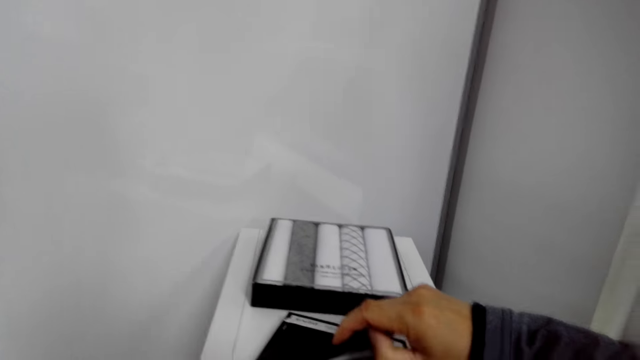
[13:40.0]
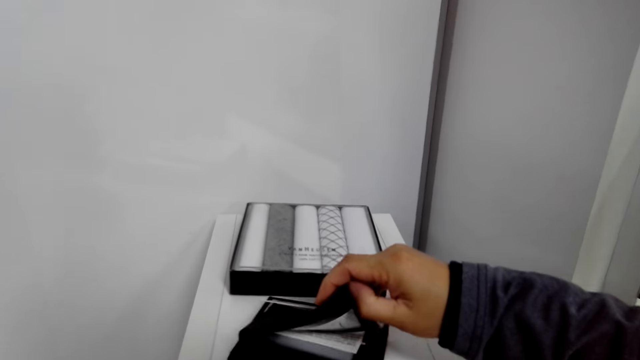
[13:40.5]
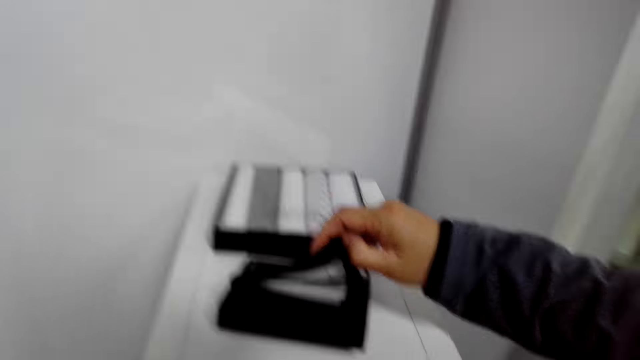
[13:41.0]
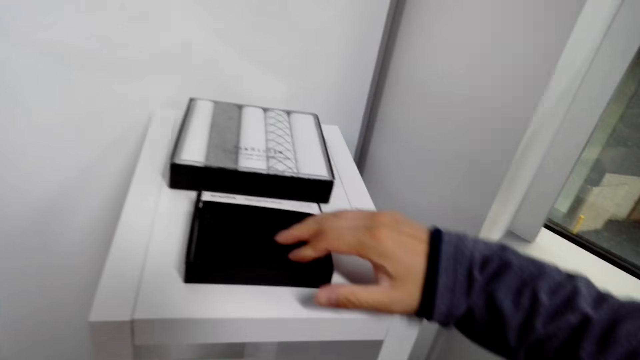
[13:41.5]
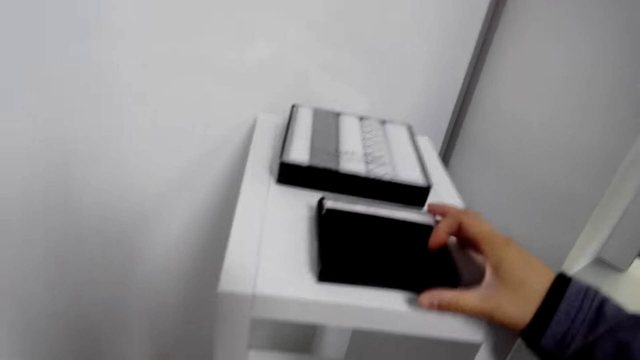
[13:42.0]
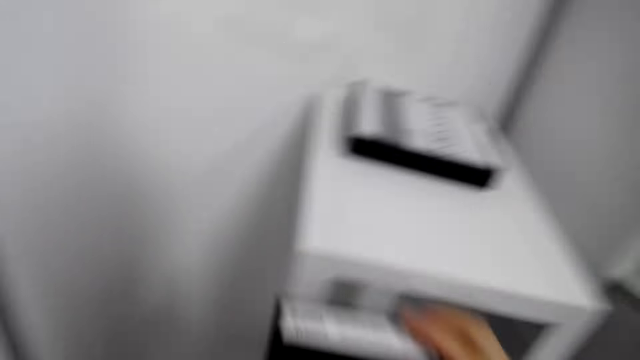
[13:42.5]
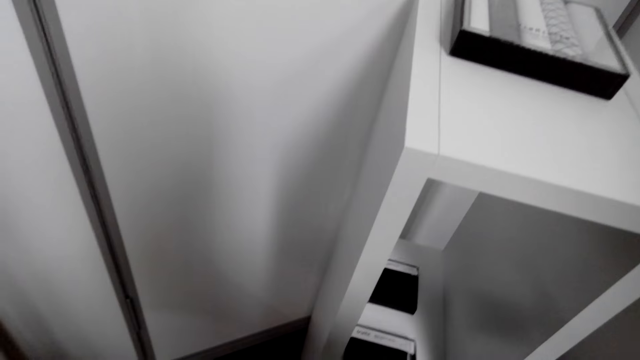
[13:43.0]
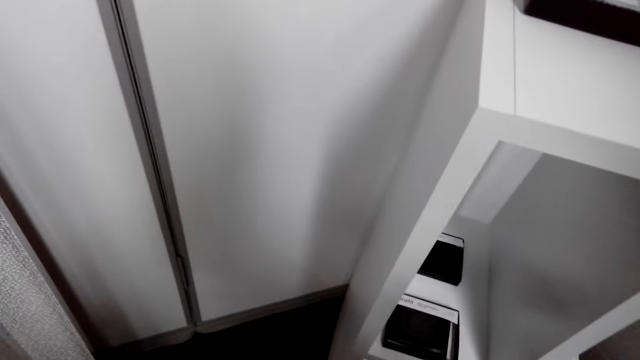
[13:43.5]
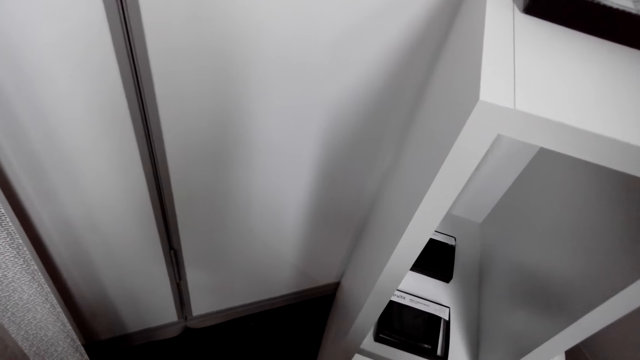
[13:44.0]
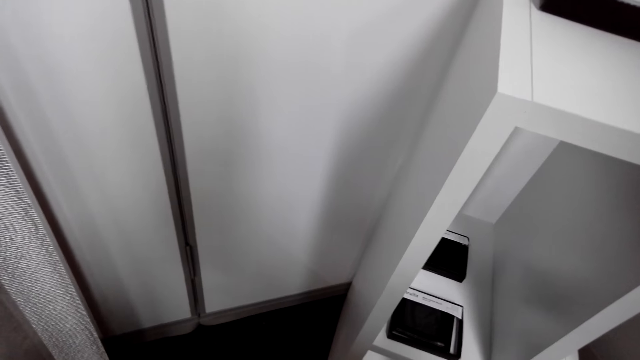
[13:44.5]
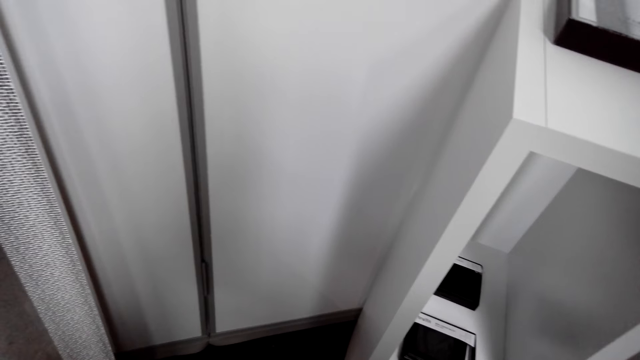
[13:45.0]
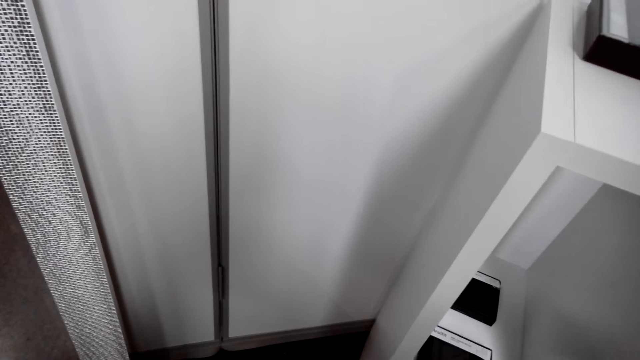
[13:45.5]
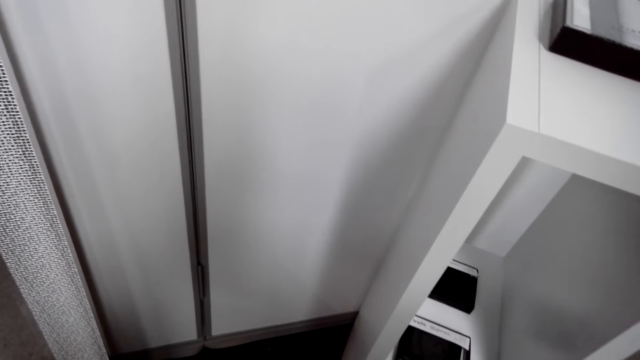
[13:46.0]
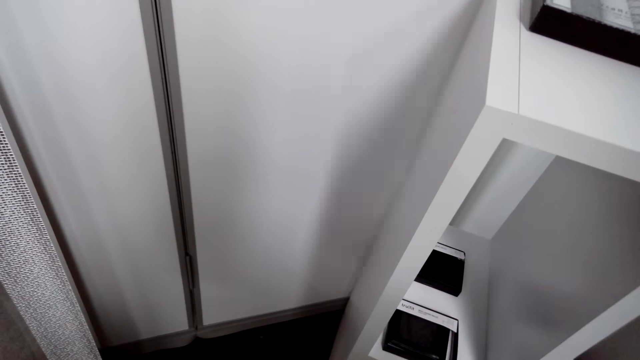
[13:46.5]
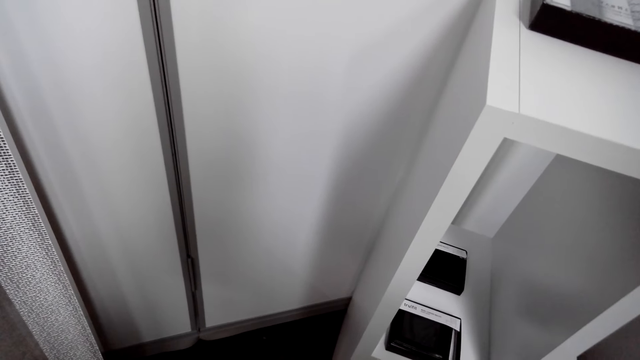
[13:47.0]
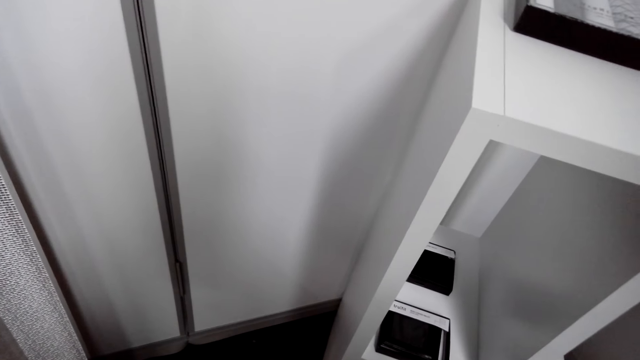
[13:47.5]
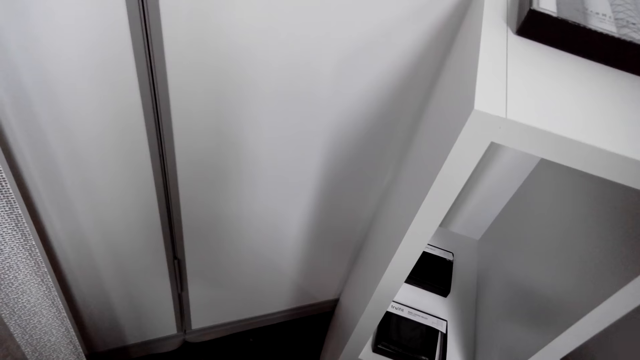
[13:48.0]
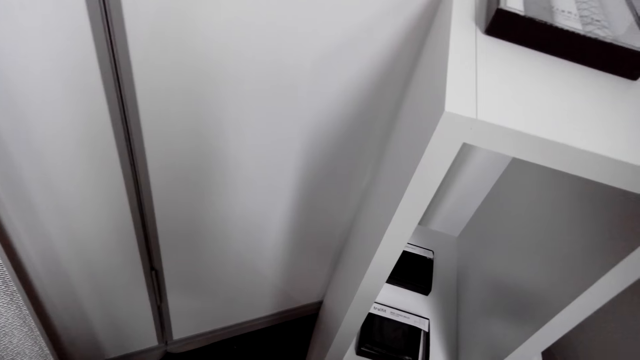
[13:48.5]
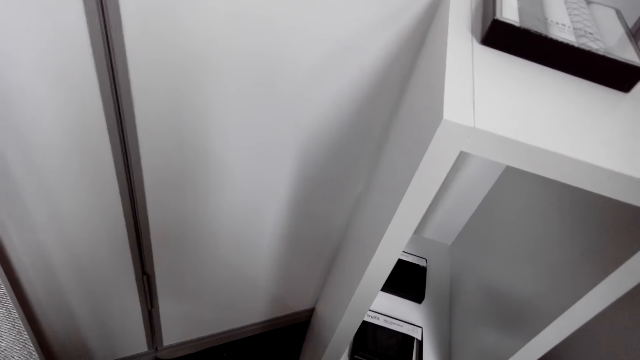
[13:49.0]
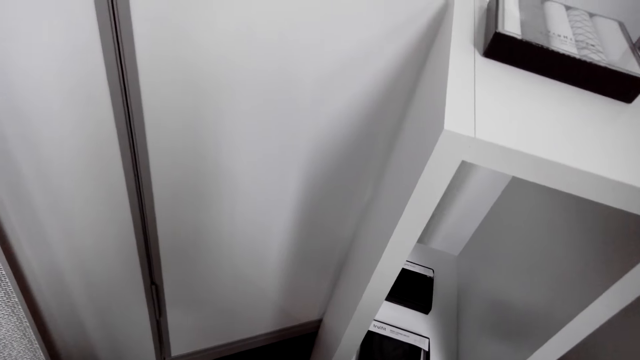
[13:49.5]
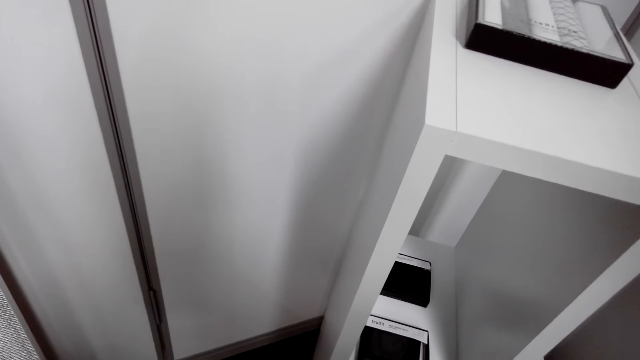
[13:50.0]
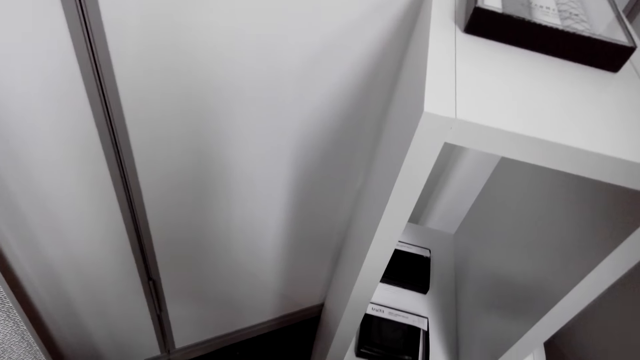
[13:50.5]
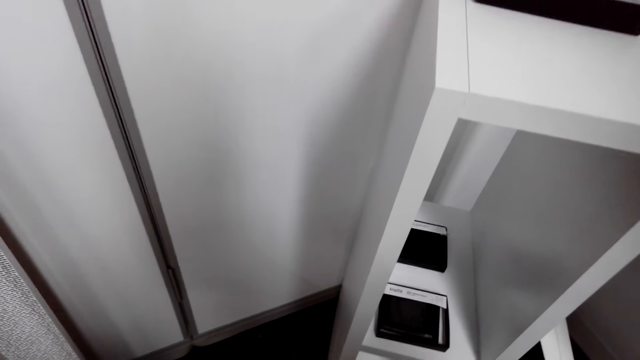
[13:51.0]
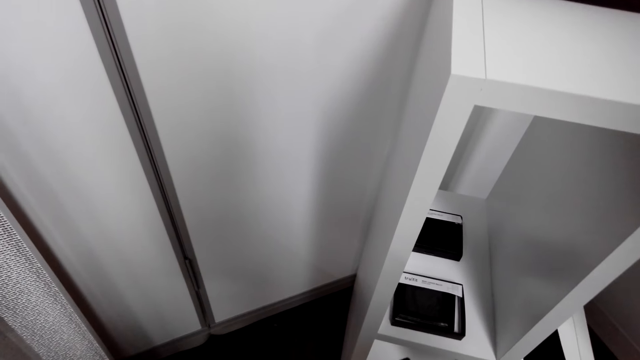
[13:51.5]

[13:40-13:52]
The camera wearer opens a box. They pick up the box on the table.

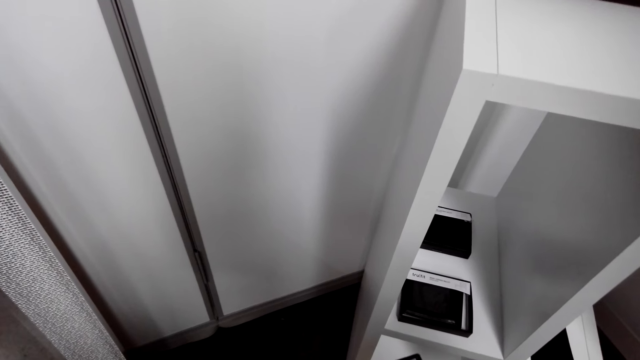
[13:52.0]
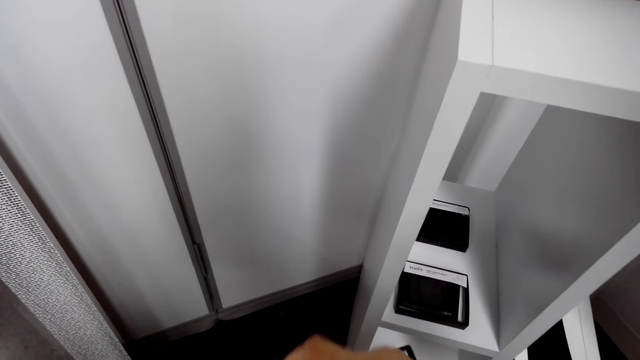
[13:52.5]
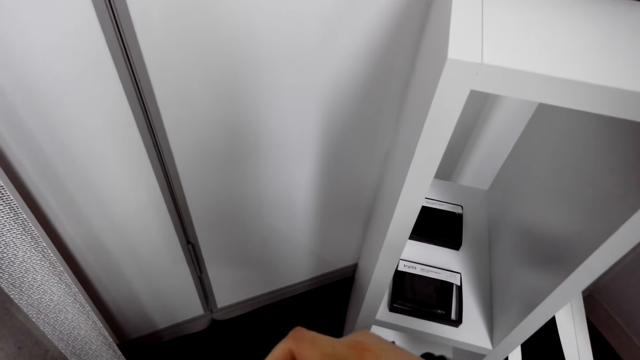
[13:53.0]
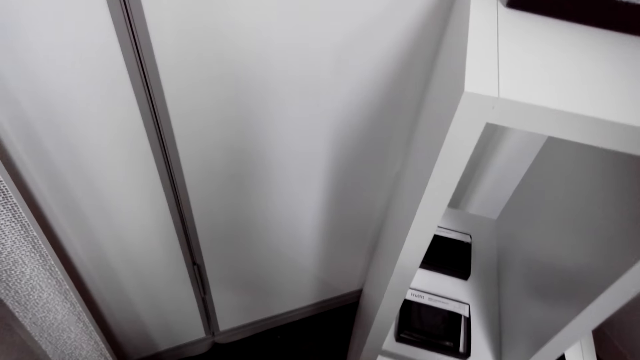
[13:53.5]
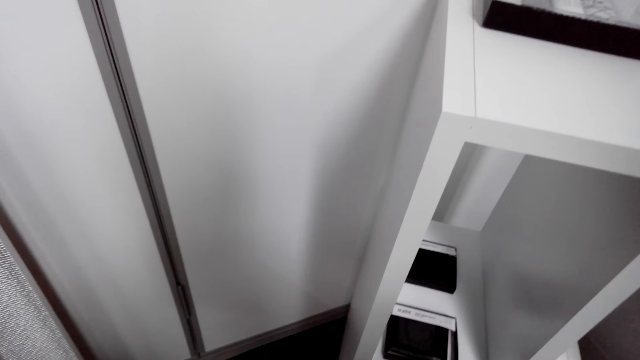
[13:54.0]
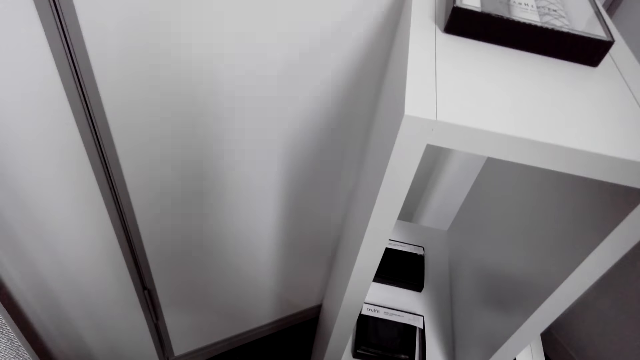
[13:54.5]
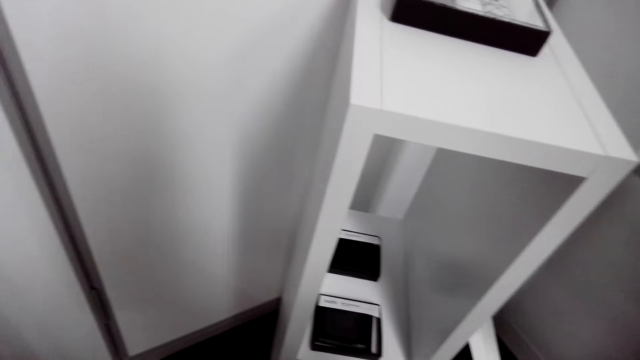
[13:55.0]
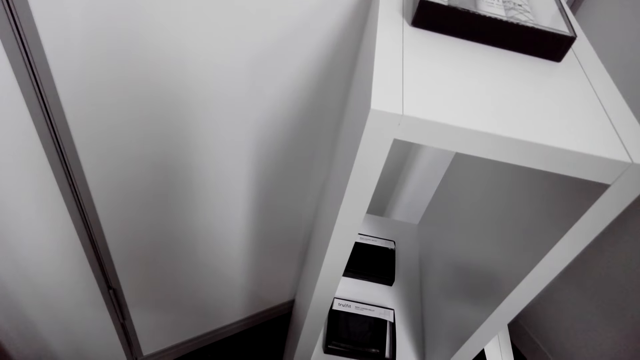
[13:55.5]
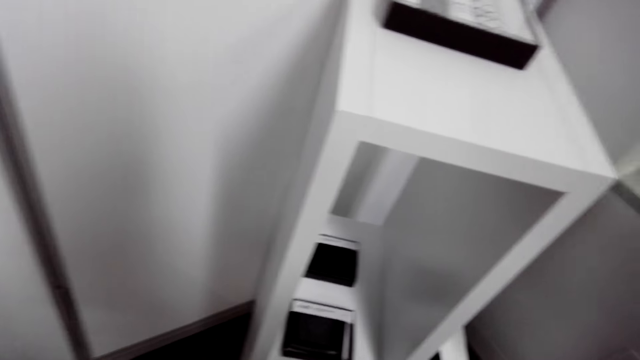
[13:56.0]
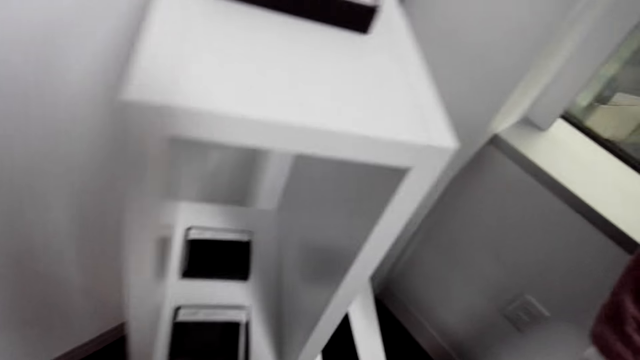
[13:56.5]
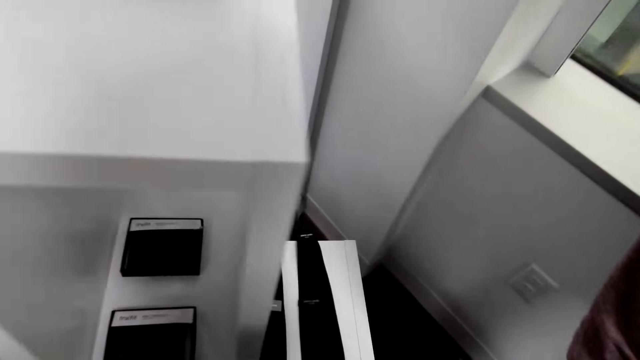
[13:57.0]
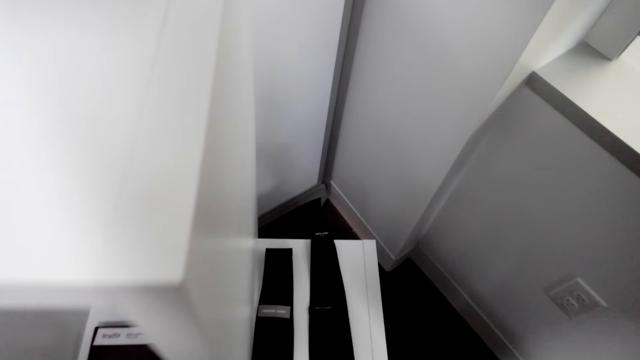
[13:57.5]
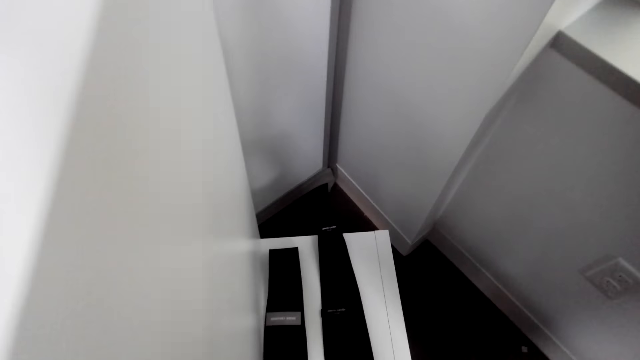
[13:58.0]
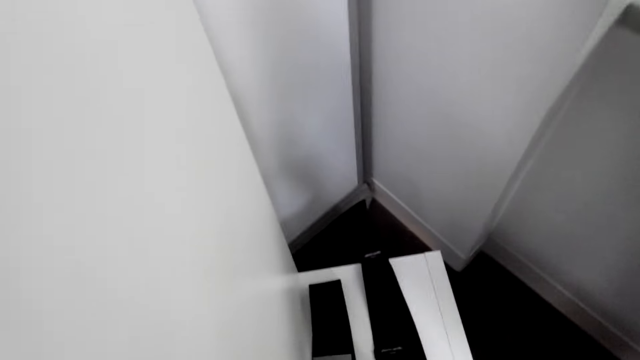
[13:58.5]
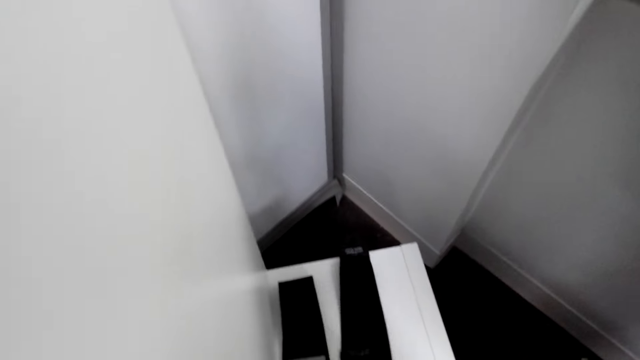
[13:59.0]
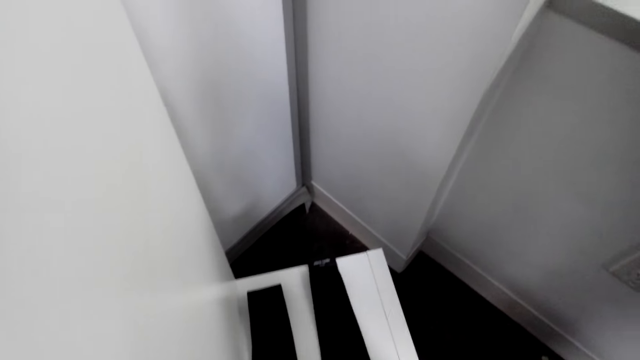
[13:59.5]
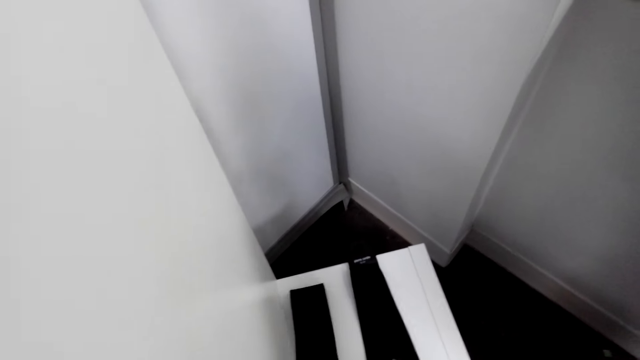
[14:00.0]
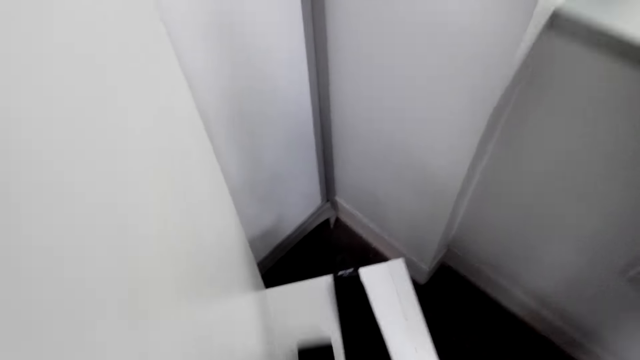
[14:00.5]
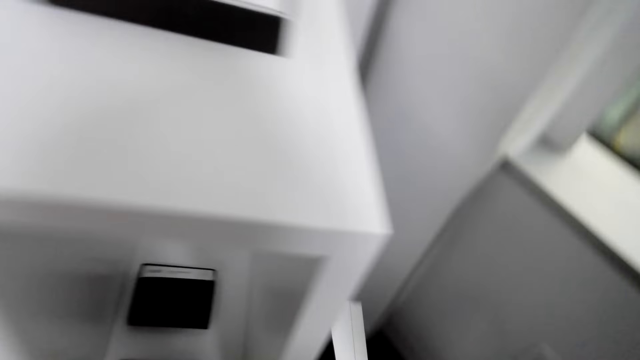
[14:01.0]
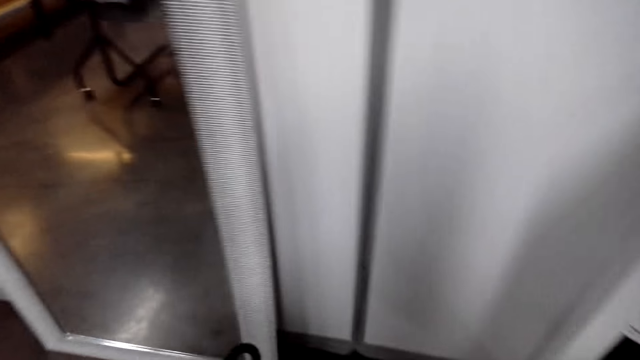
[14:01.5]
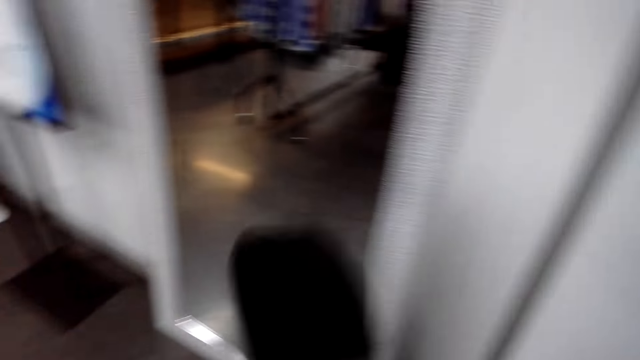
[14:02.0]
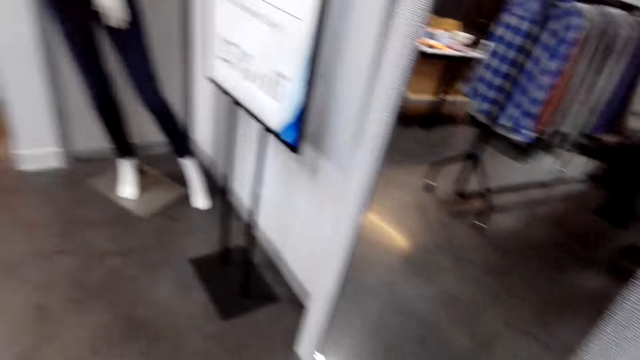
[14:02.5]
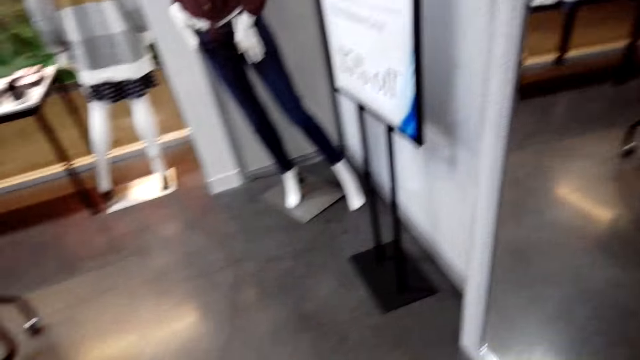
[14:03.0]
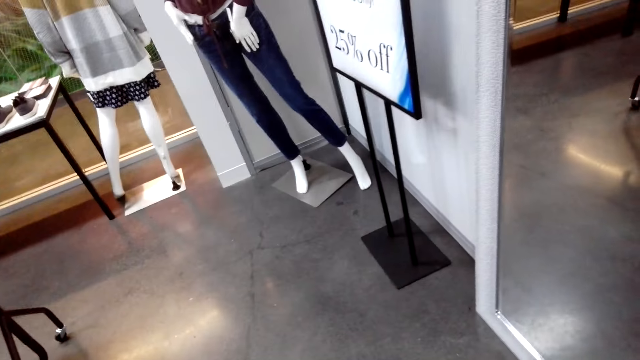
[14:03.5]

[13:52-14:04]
The camera wearer picks up a belt or scarf on the stand.
